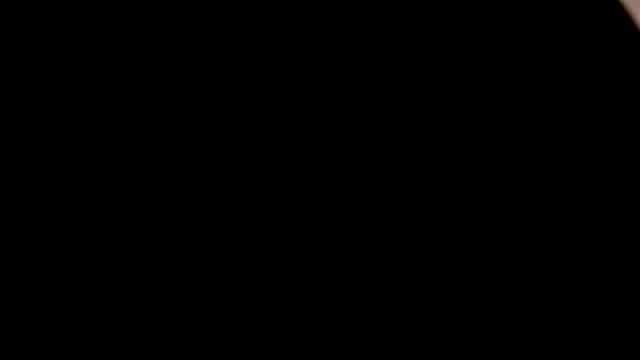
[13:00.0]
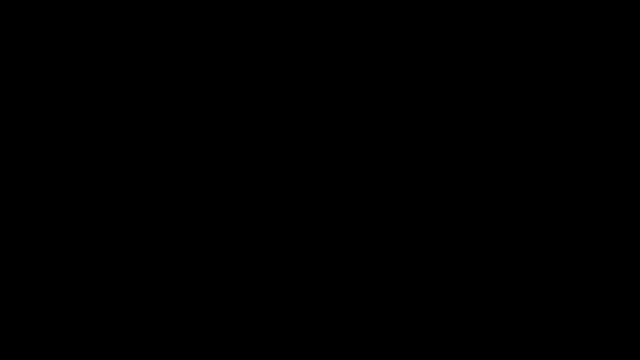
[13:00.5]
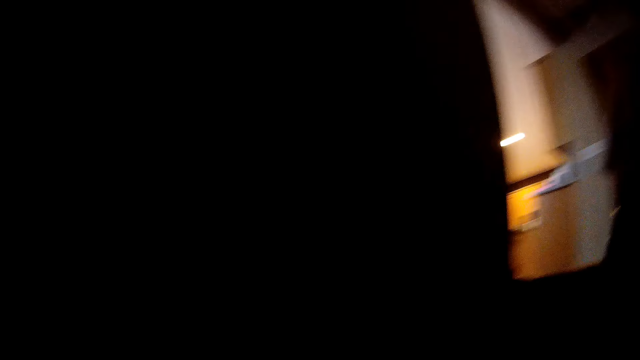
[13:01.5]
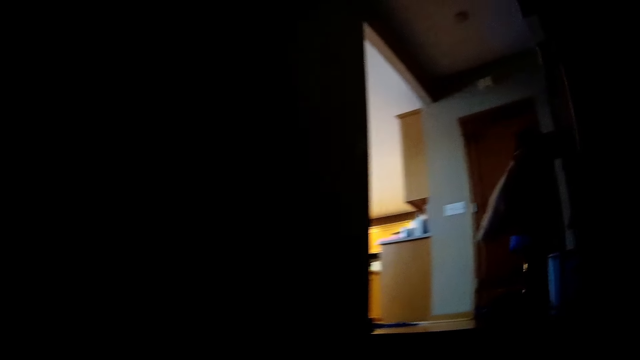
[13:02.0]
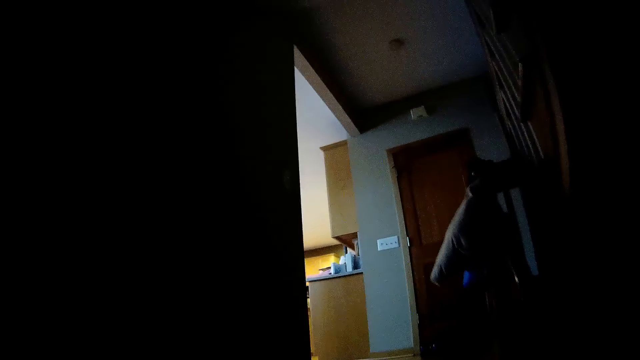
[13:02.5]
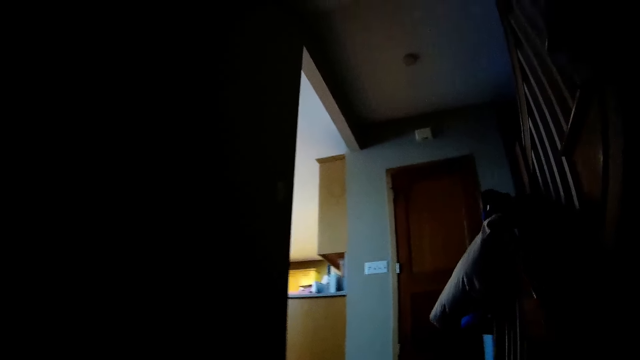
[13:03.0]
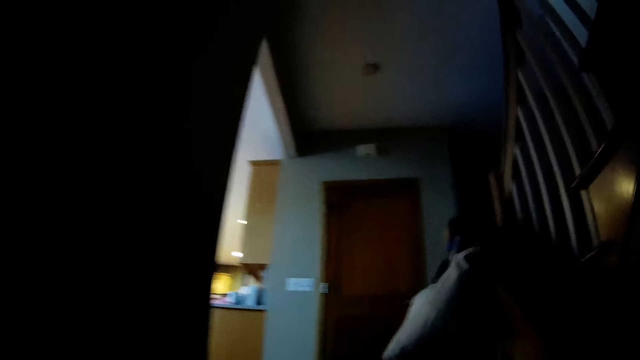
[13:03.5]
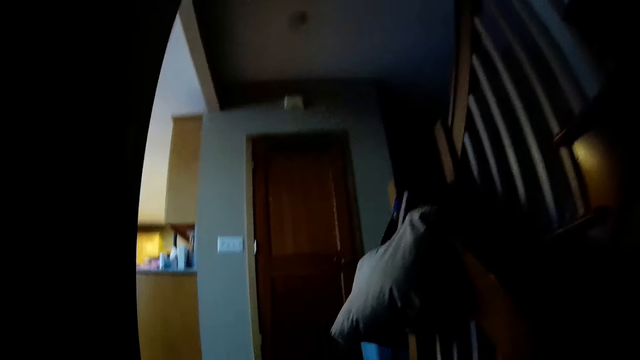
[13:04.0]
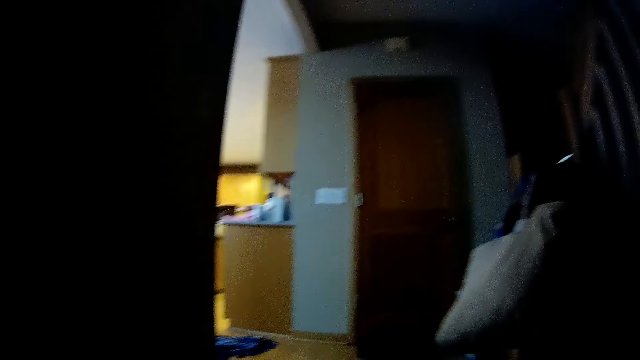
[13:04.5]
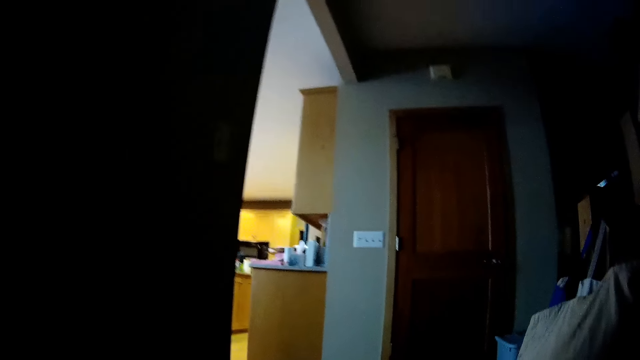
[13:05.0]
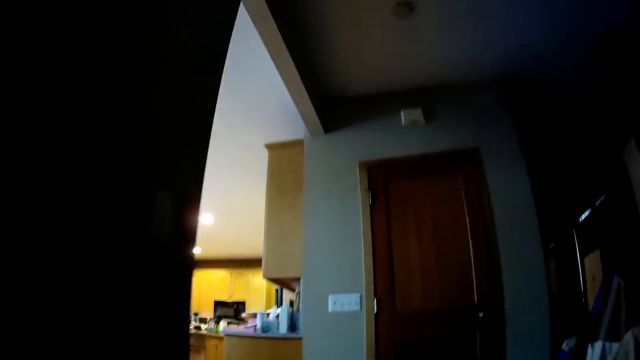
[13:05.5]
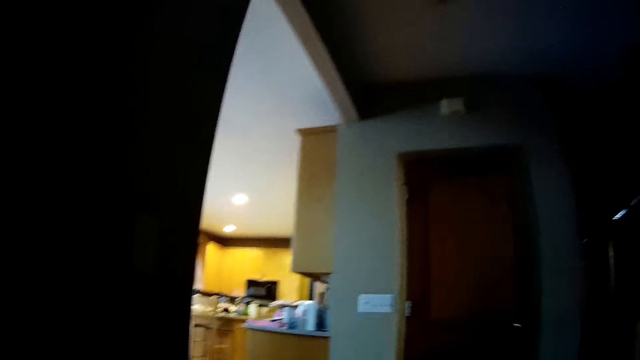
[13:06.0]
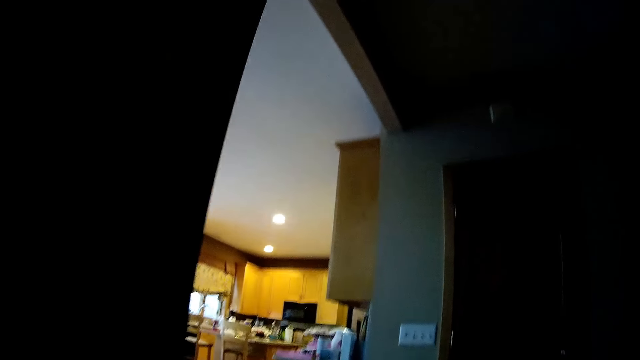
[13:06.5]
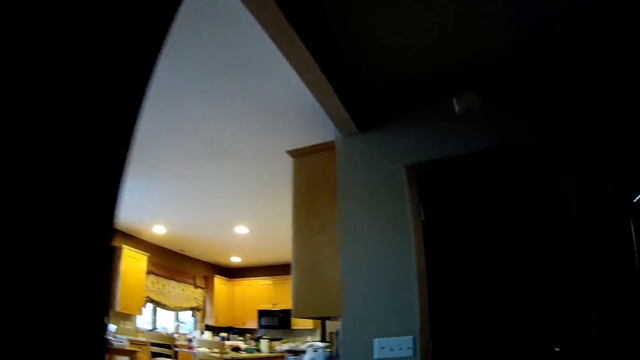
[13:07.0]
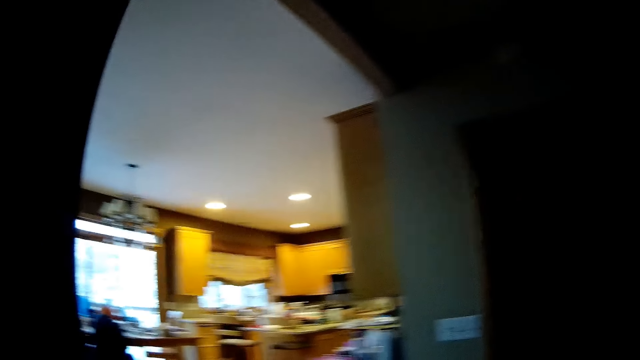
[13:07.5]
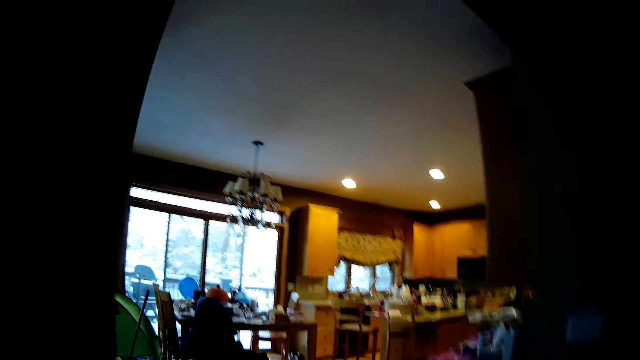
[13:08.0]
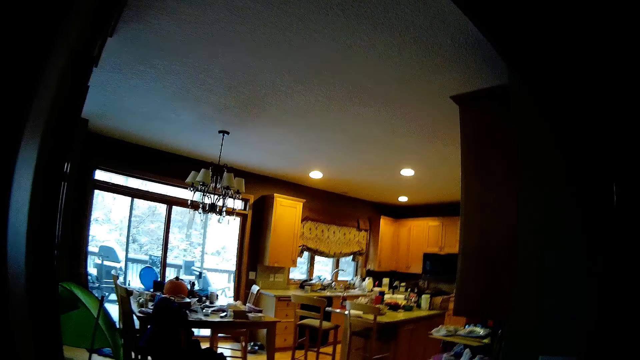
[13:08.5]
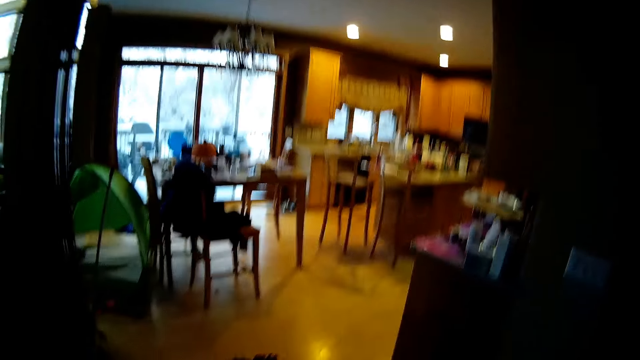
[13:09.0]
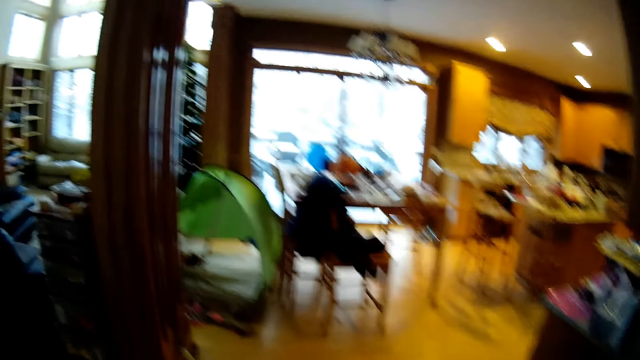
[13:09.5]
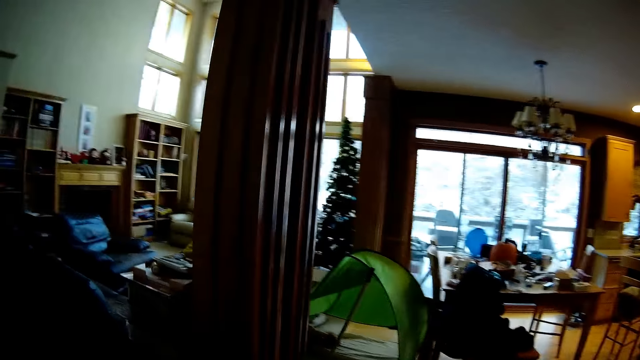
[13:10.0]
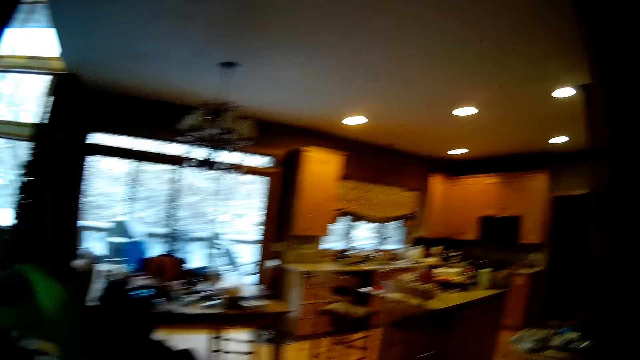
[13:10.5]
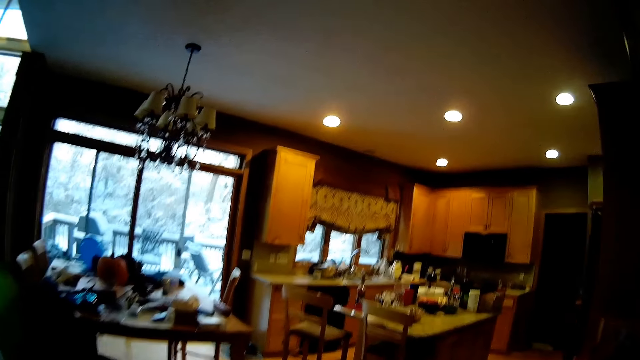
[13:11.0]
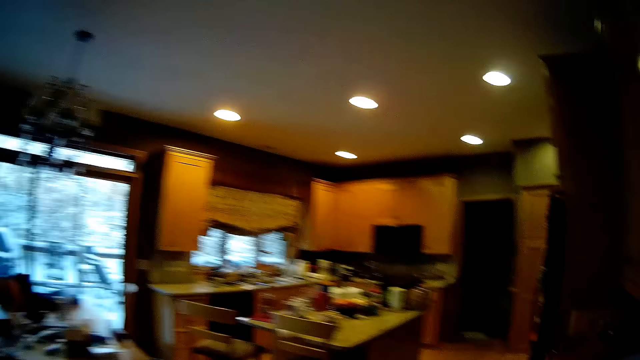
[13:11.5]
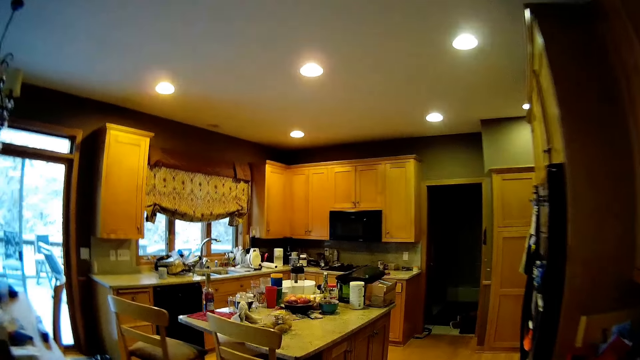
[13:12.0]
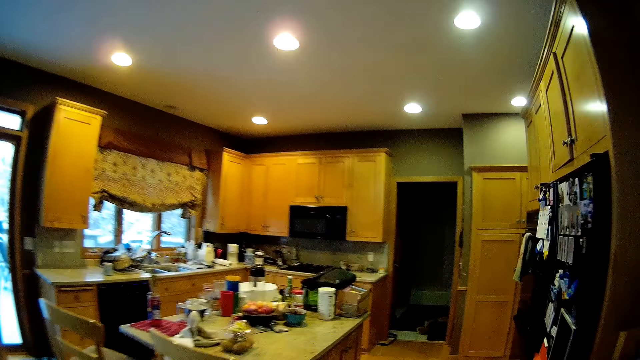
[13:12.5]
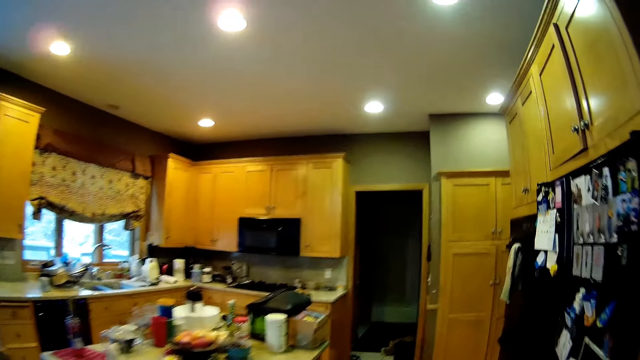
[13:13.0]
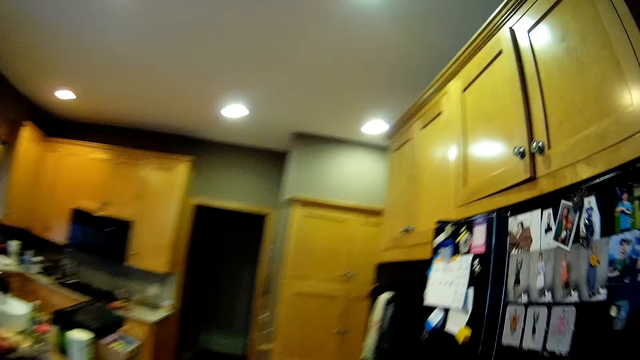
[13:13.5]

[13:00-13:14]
The camera wearer climbs the staircase. They walk into the kitchen.

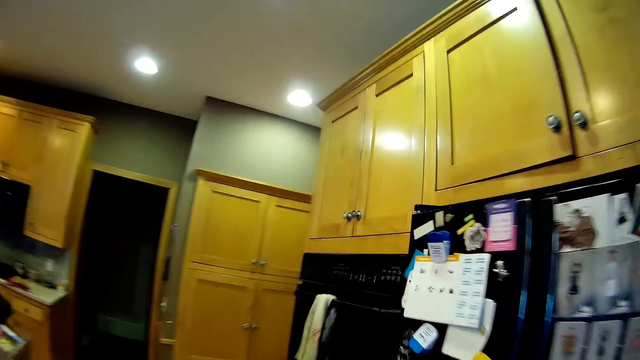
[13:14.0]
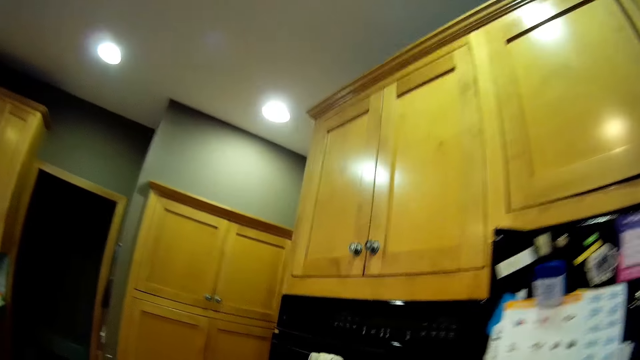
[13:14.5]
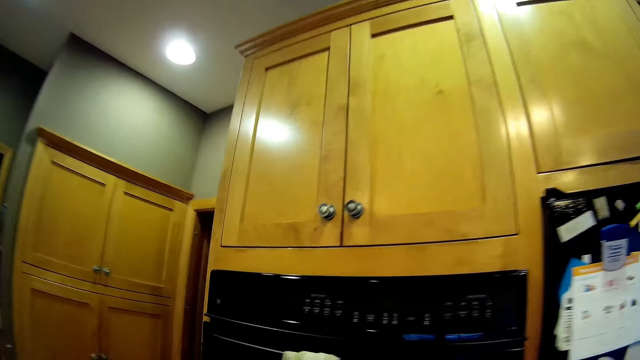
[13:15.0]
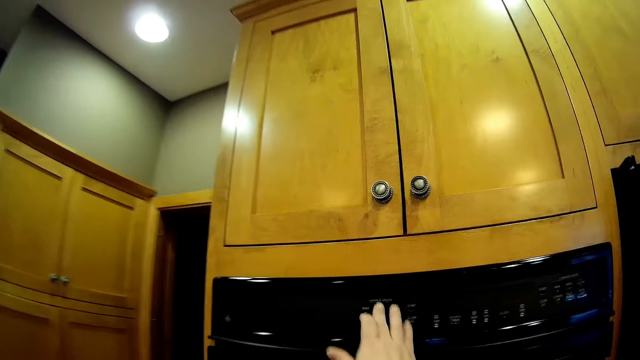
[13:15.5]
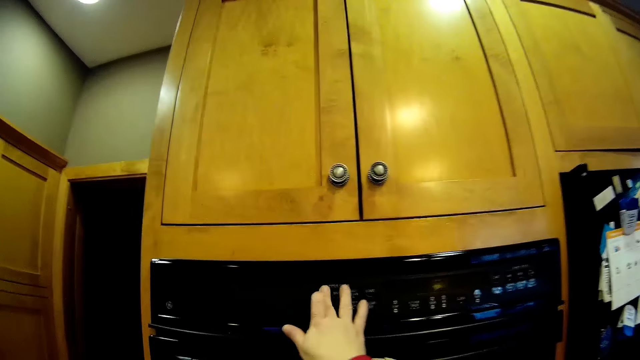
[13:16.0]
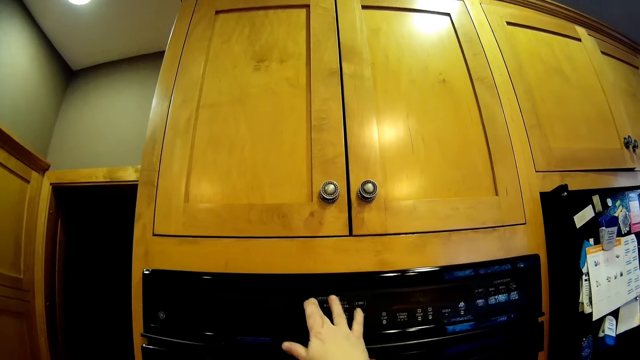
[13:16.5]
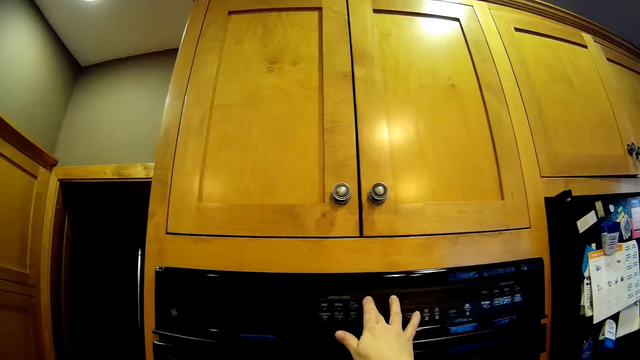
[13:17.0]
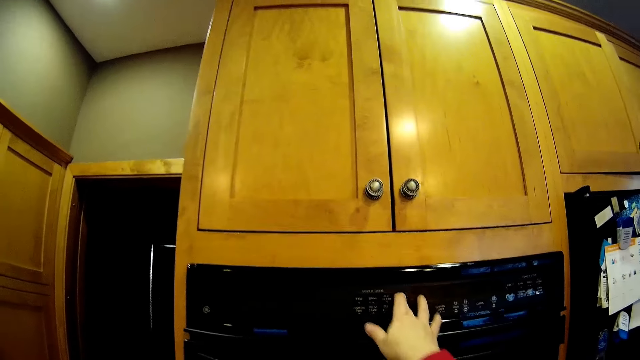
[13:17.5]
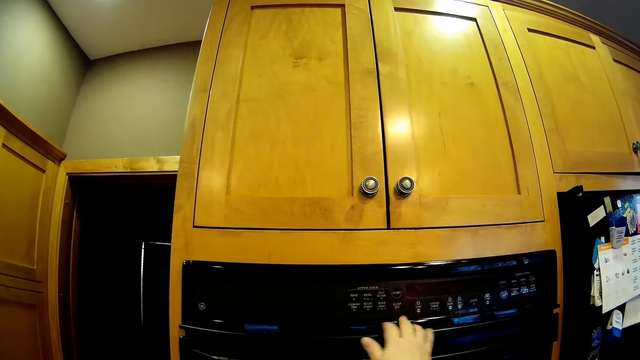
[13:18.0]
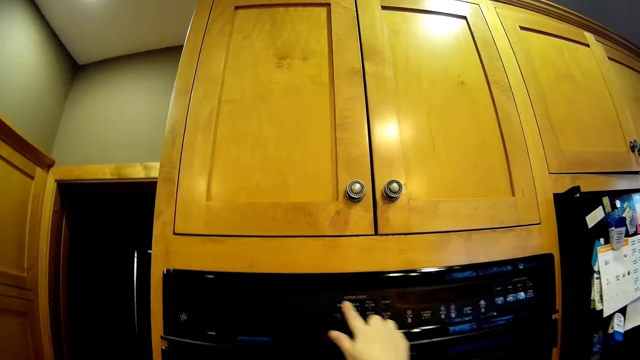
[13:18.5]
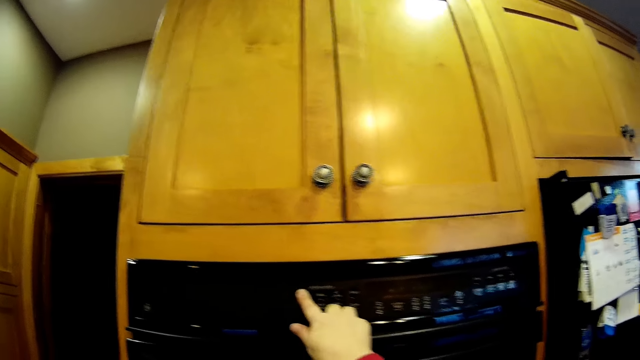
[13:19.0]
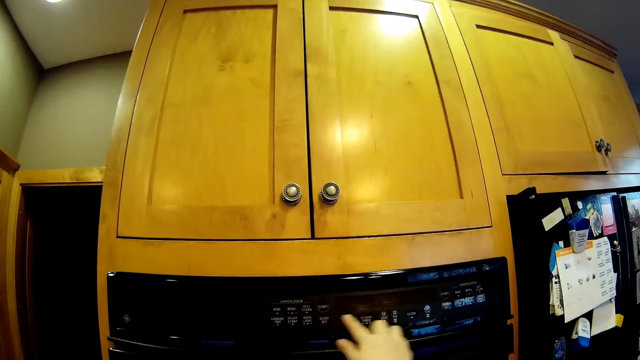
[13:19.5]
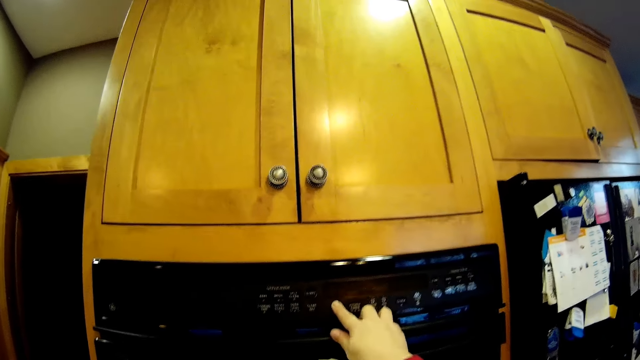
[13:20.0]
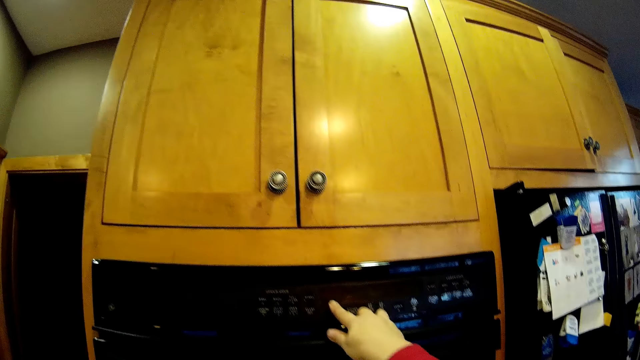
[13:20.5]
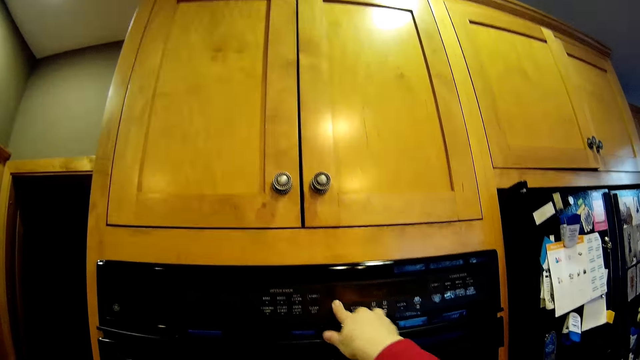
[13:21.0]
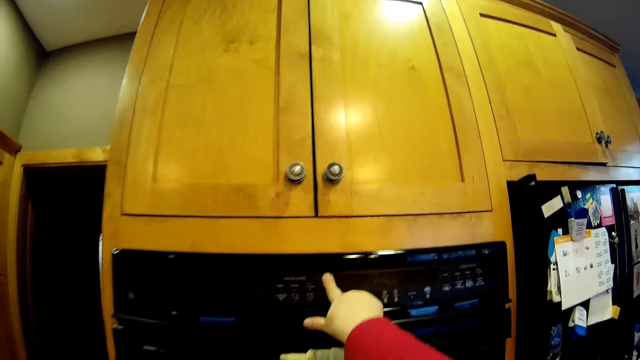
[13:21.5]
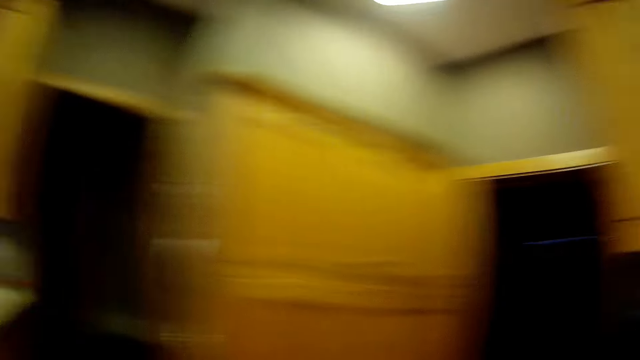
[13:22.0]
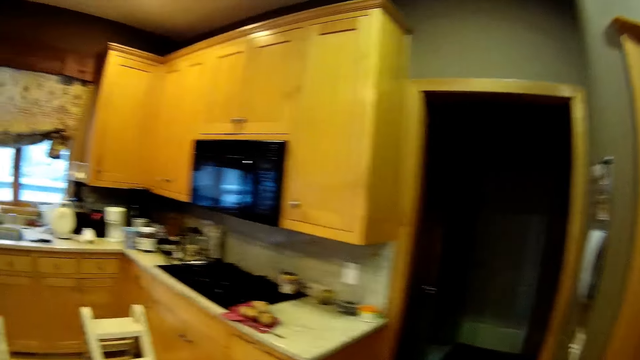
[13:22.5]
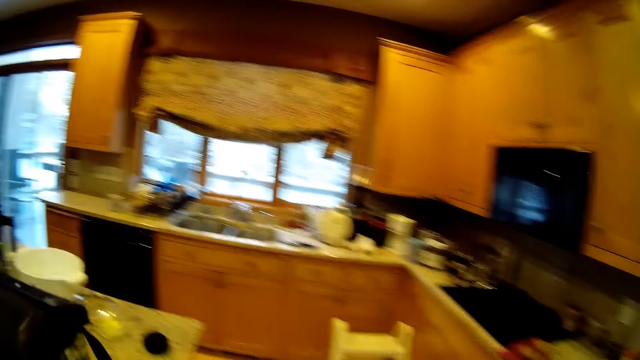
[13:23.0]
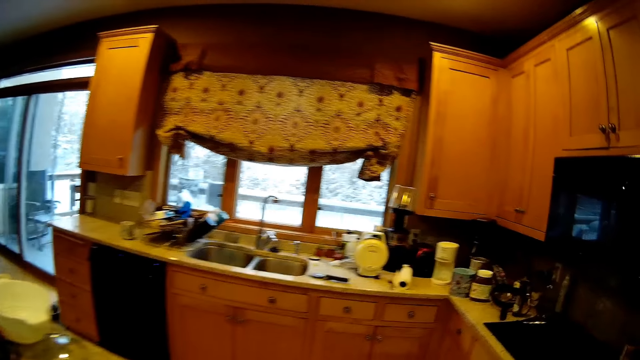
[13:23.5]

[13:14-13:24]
The camera wearer presses something. They operate a machine. They walk around the kitchen.
